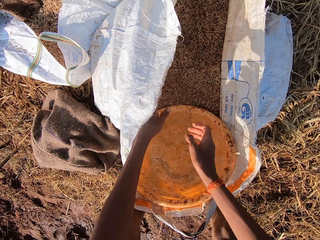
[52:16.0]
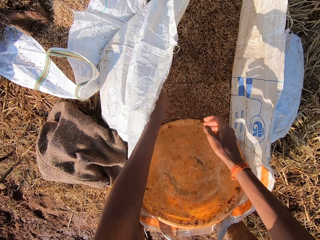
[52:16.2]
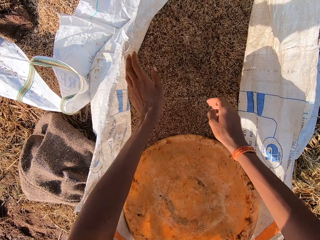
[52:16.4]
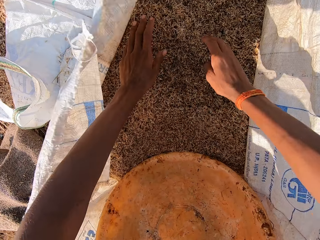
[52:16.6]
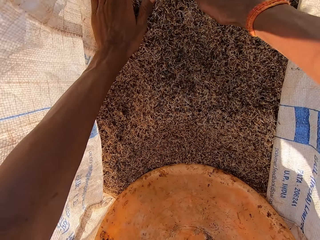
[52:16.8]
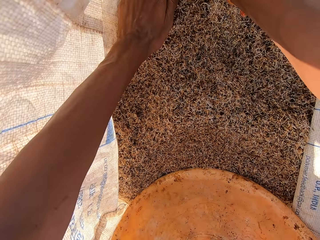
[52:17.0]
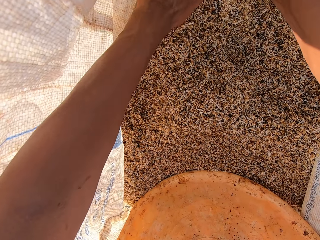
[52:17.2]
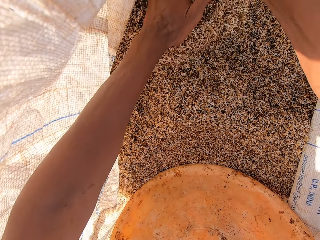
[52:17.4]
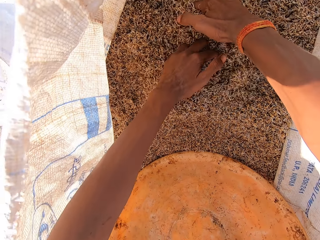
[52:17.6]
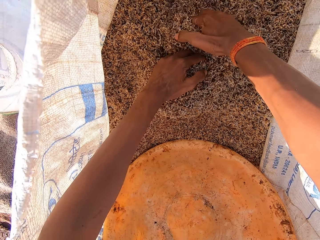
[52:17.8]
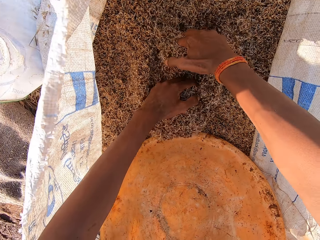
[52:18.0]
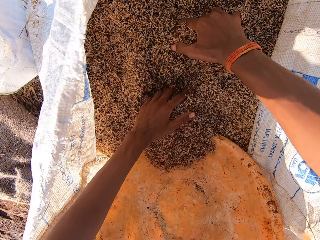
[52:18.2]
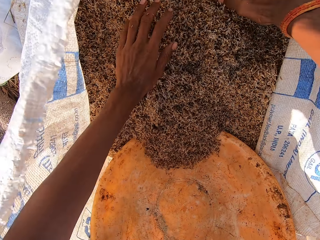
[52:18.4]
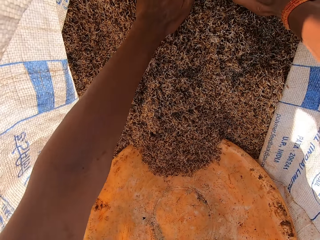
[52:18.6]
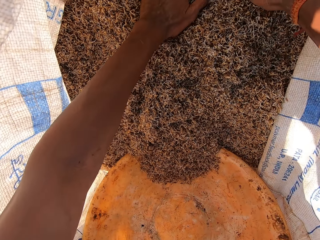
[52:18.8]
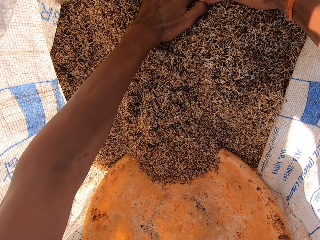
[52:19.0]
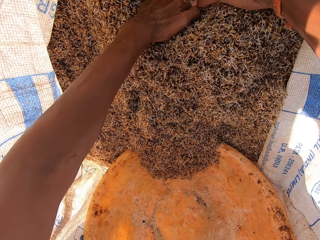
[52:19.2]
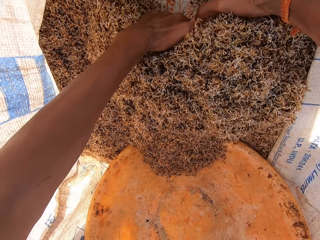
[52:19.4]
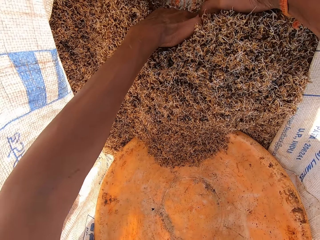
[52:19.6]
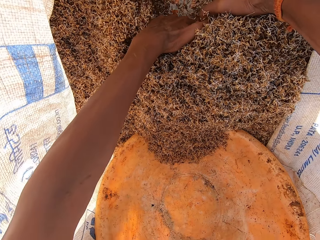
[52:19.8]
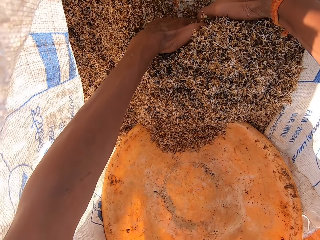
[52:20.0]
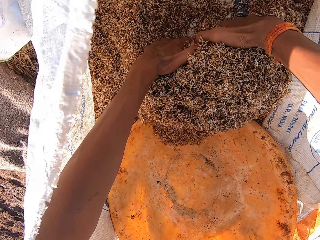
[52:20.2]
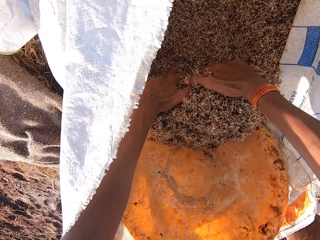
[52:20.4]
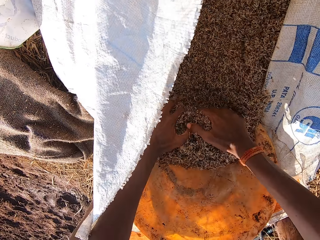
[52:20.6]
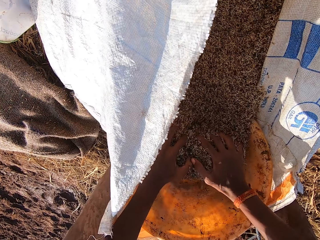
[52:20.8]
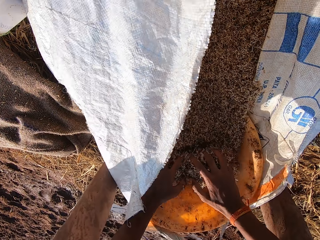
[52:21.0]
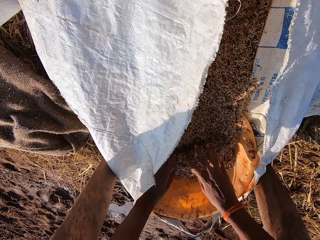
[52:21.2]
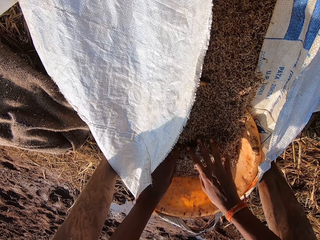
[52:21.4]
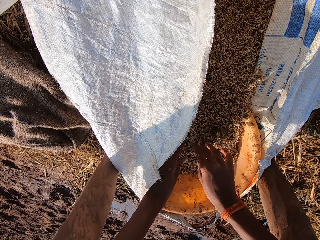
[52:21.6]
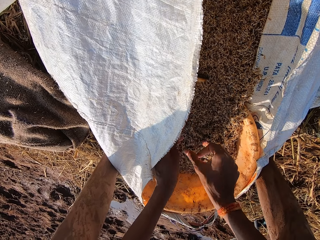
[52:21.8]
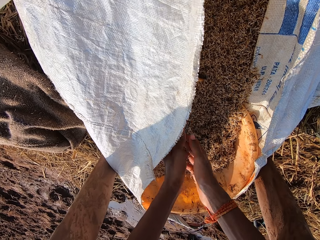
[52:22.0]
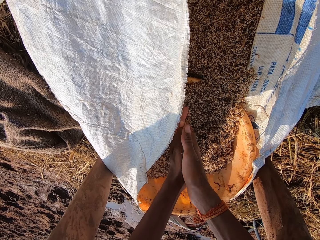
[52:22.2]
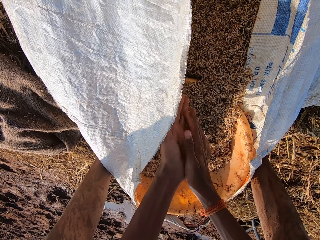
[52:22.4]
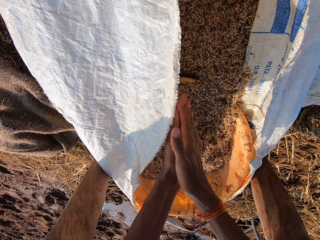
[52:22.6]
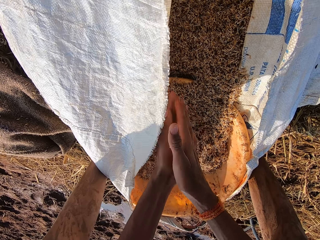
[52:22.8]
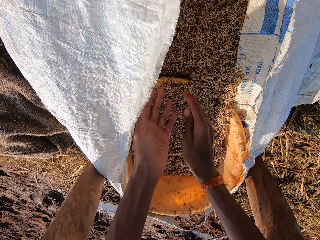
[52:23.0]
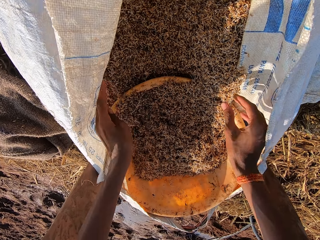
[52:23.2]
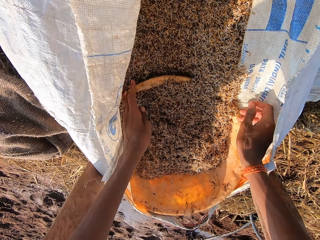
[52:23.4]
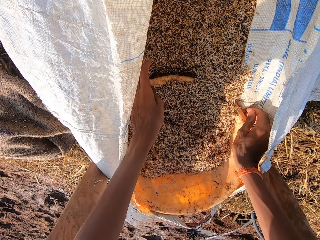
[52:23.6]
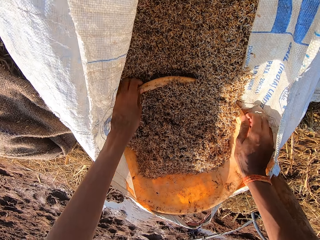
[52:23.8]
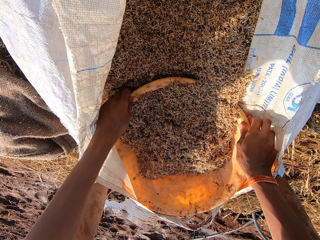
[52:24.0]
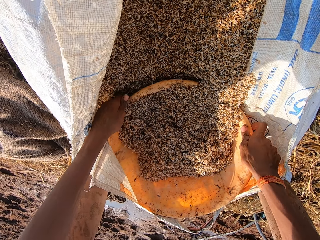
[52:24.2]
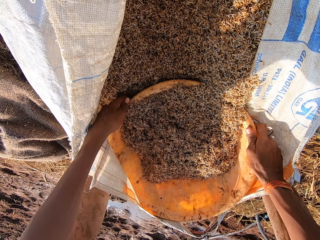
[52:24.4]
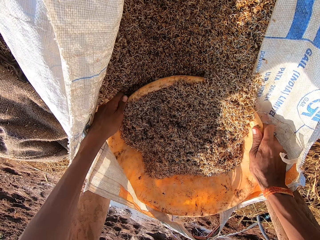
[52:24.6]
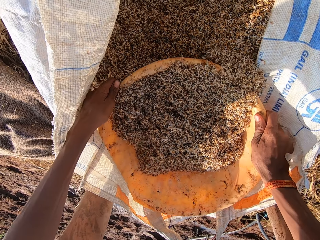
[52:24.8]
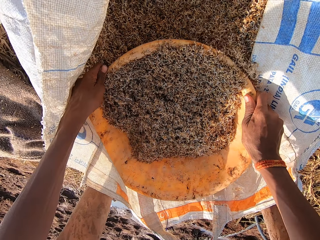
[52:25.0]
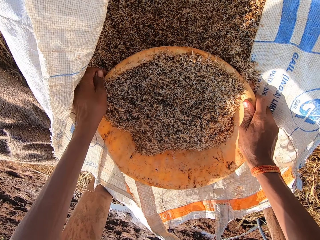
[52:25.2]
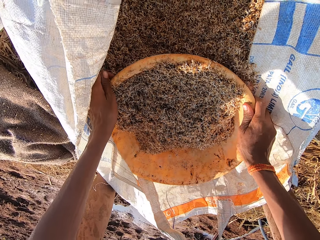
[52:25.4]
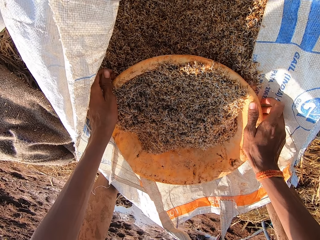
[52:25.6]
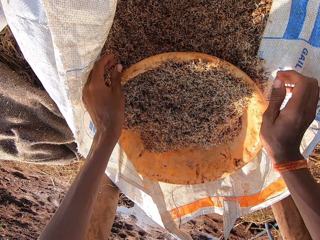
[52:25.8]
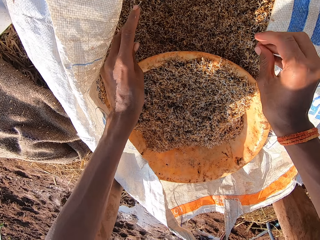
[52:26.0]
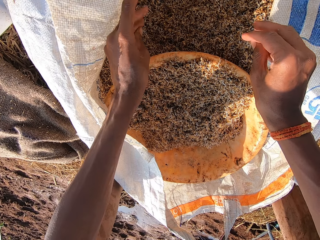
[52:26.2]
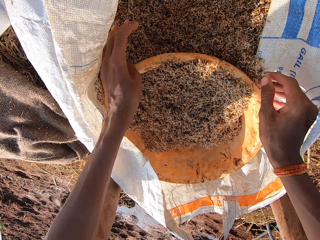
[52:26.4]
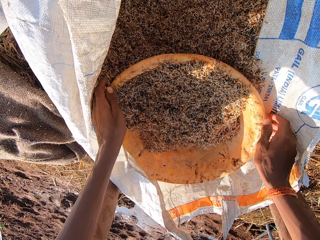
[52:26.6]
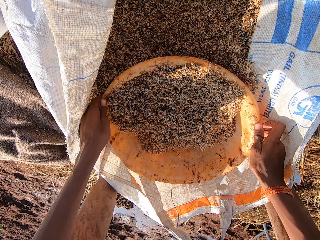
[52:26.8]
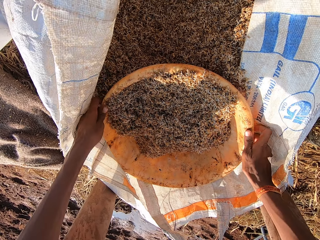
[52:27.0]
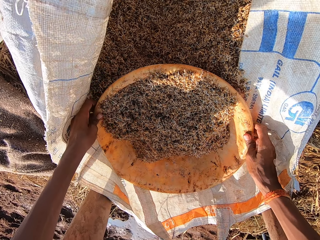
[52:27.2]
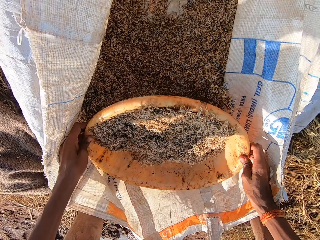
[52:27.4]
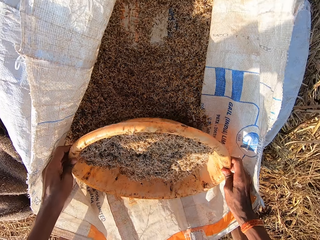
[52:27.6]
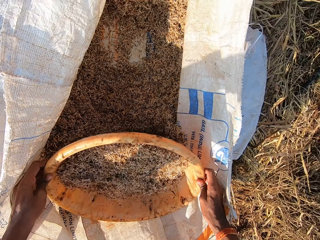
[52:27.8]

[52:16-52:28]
The camera wearer puts something in the basin. He transfers some barley straws from the bag of barley straws into the bowl with both hands. He dusts his hands. He adjusts the bowl of barley straws with both hands.

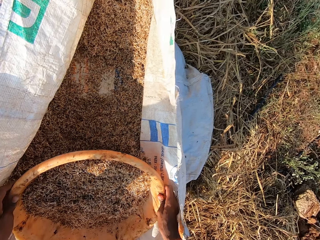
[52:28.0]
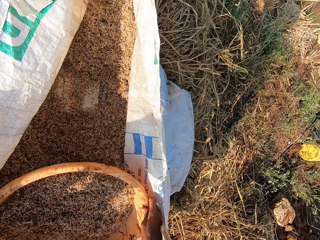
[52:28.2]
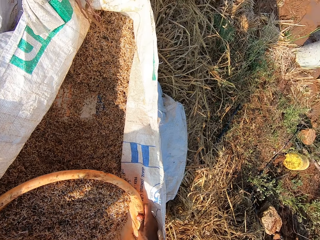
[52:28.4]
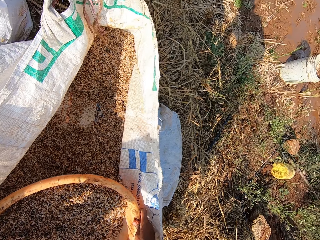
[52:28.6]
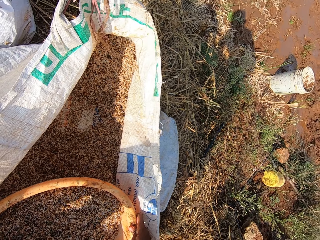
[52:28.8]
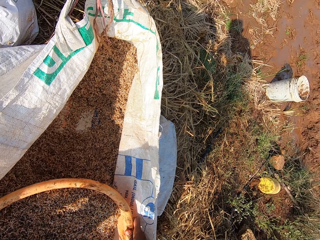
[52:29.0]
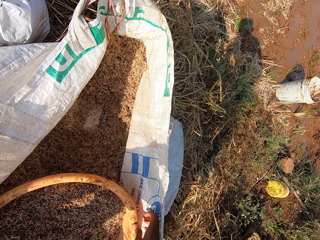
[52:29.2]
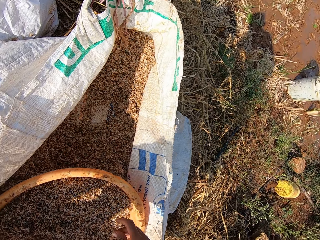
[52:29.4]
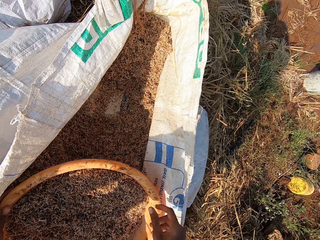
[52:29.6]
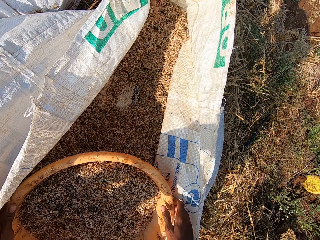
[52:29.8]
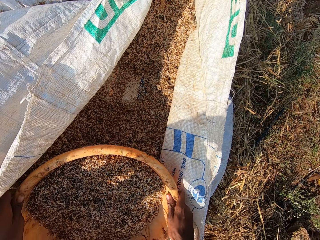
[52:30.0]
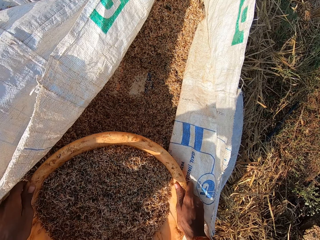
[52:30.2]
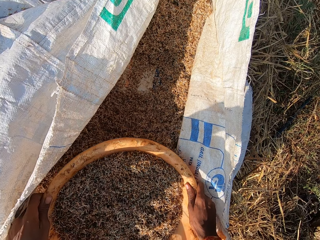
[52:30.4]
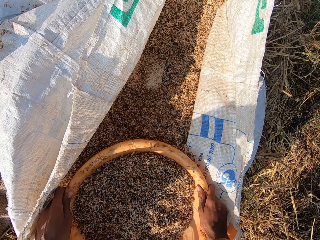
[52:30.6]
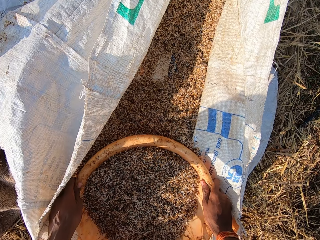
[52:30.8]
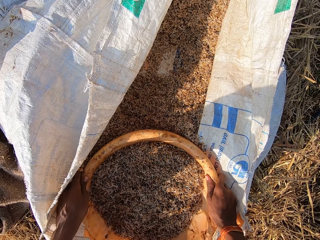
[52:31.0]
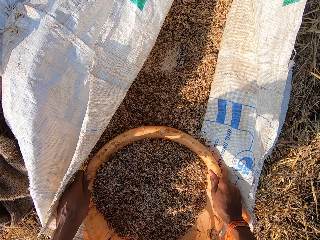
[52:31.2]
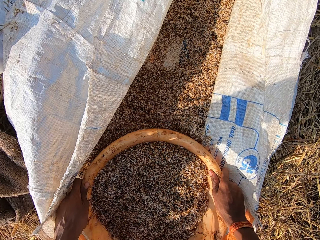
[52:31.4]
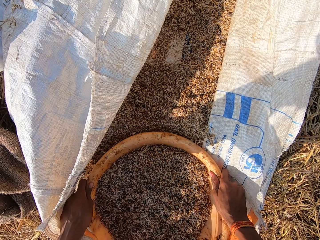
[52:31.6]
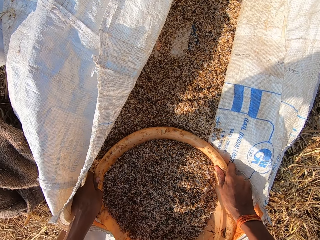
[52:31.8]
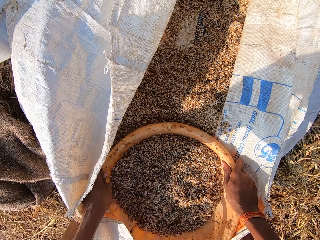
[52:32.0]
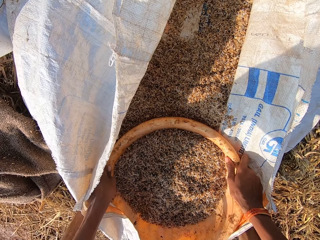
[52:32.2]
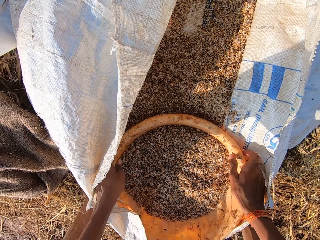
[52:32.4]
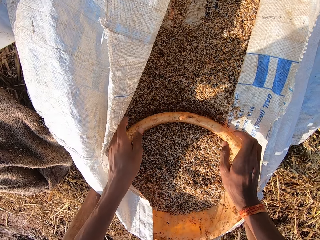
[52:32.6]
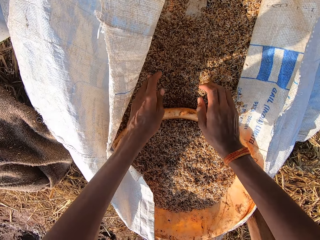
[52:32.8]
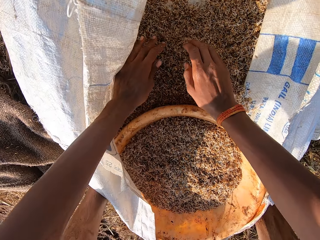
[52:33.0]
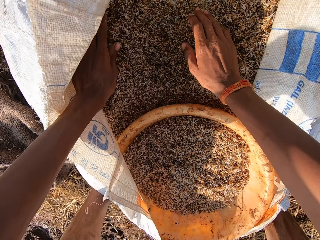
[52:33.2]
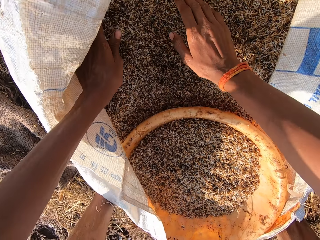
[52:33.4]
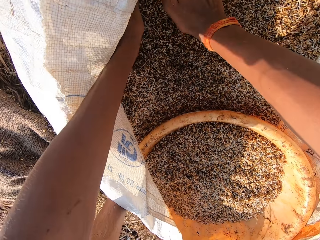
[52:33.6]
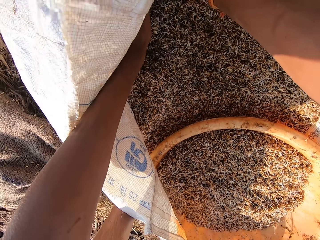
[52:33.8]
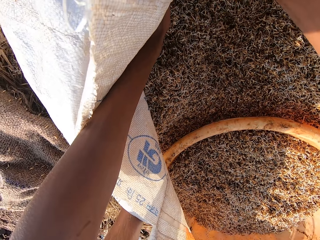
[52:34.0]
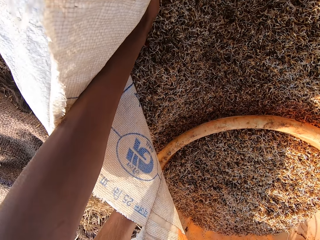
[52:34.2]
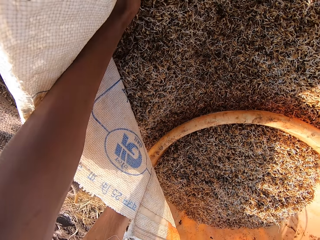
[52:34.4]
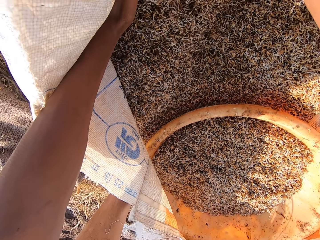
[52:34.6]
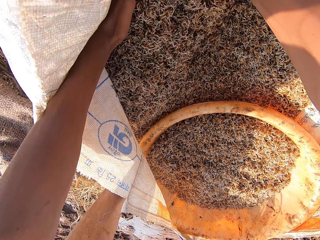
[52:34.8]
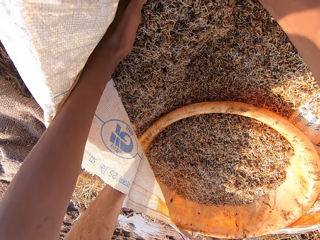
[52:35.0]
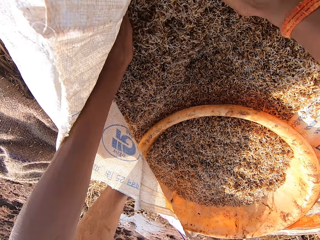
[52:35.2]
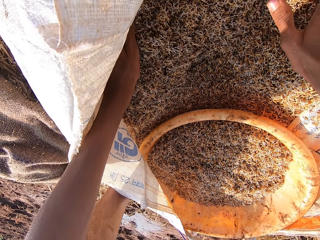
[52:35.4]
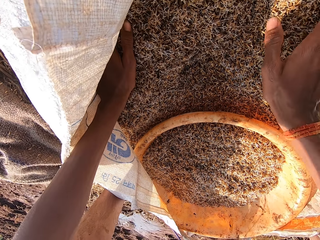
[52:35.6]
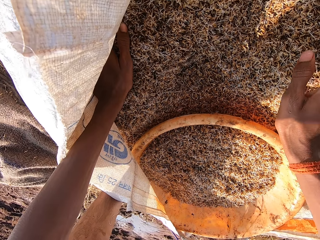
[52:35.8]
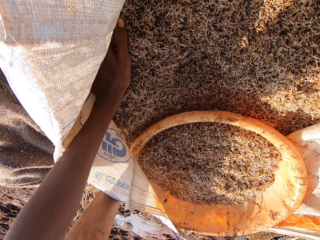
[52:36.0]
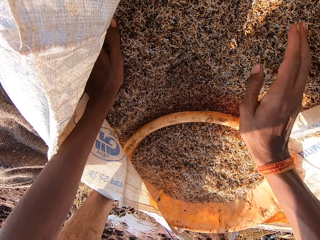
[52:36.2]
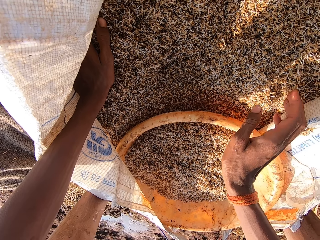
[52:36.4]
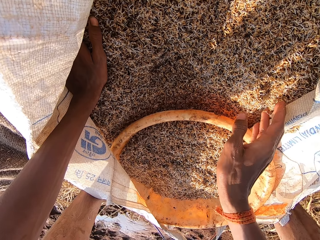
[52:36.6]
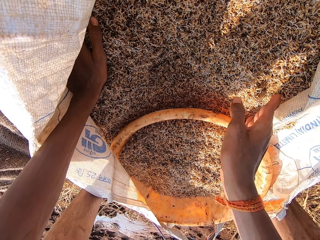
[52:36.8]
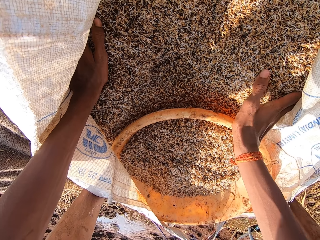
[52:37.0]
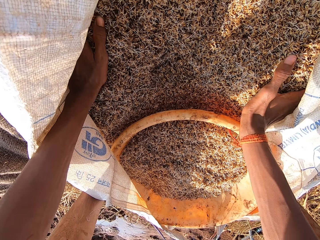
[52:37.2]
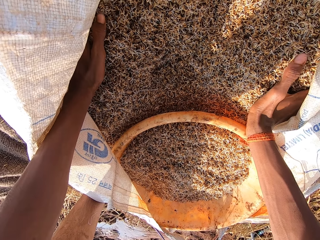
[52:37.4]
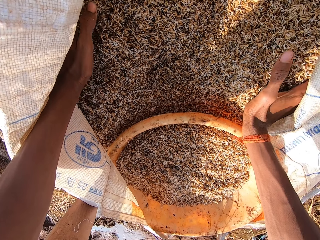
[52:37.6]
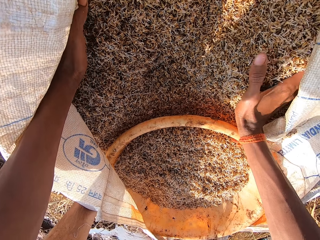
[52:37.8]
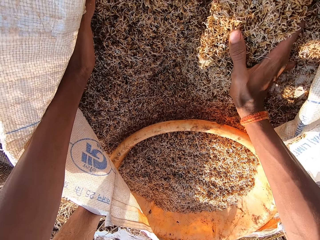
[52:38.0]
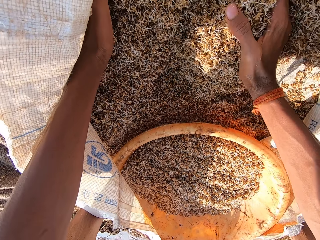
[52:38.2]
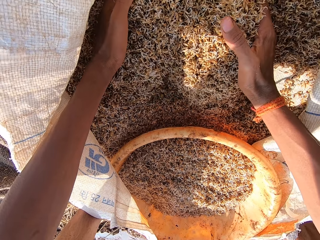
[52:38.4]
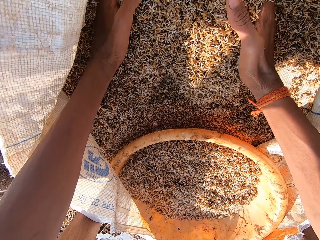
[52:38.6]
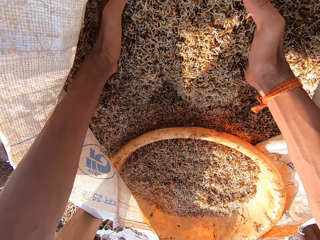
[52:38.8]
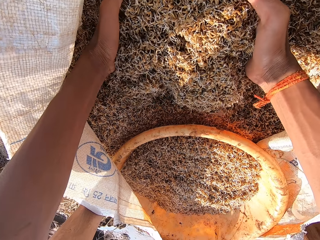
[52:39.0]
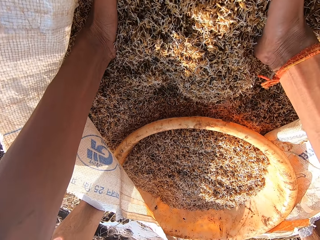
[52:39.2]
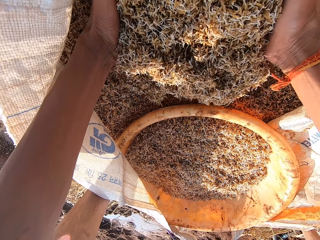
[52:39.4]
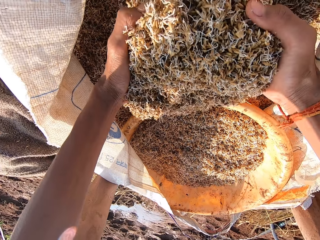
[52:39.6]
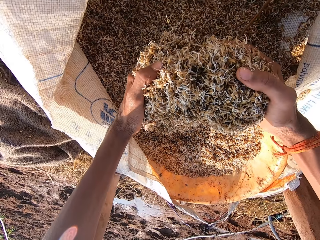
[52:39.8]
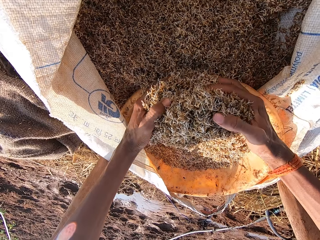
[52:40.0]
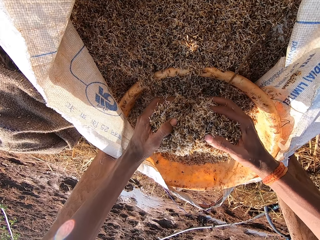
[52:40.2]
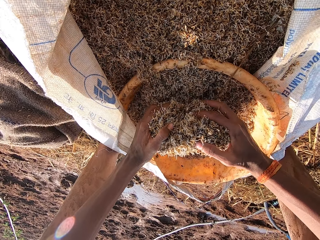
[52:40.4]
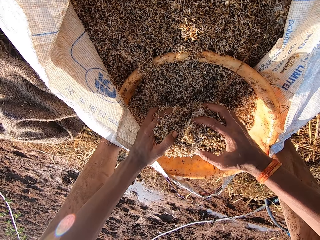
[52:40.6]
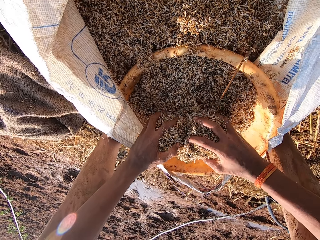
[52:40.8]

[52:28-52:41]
The camera wearer collects something with his hands. He transfers some barley straws from the bag of barley straws into the bowl with both hands.
